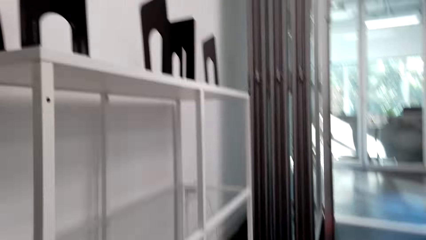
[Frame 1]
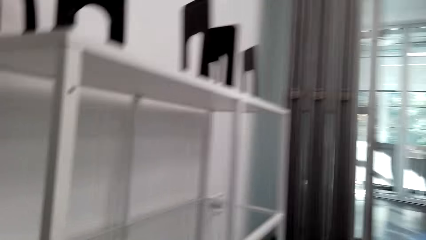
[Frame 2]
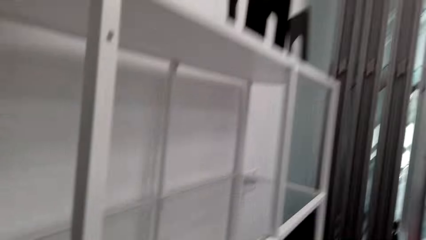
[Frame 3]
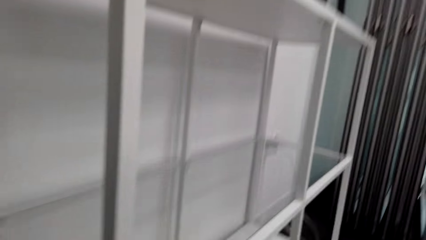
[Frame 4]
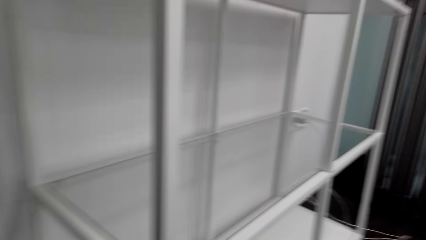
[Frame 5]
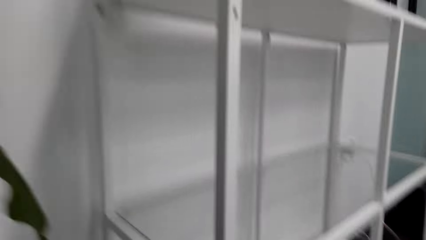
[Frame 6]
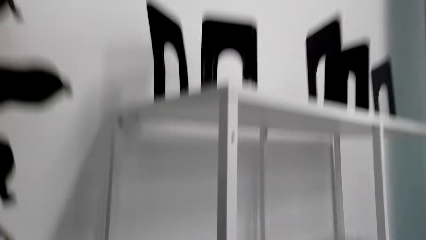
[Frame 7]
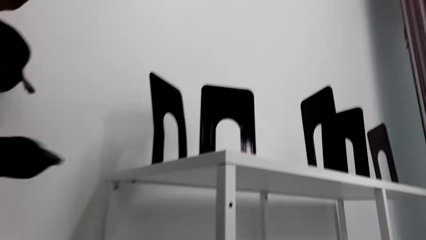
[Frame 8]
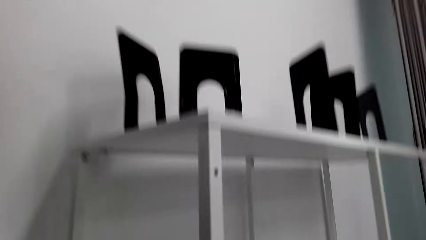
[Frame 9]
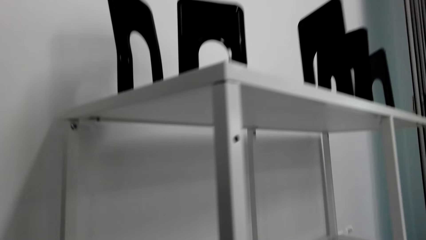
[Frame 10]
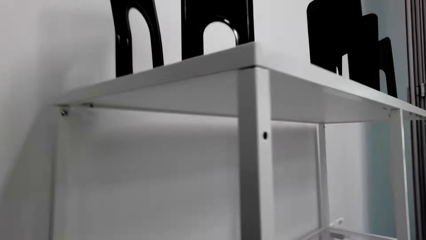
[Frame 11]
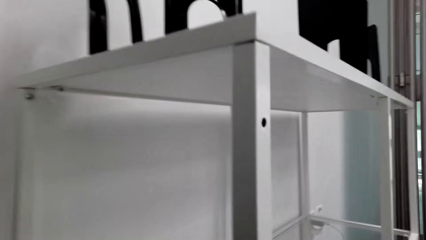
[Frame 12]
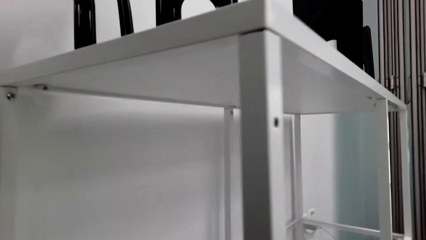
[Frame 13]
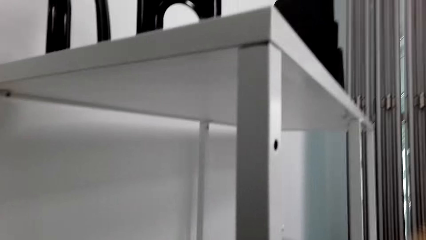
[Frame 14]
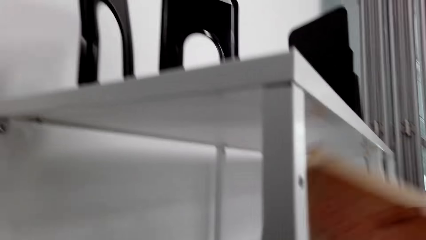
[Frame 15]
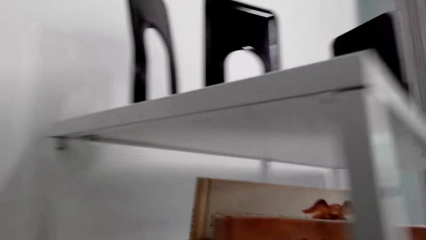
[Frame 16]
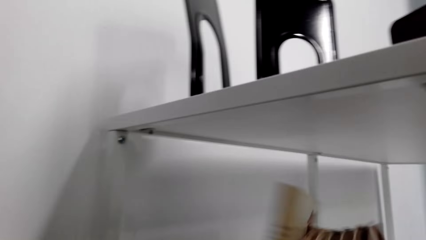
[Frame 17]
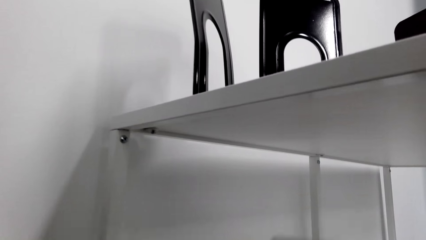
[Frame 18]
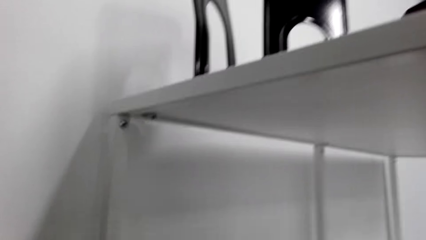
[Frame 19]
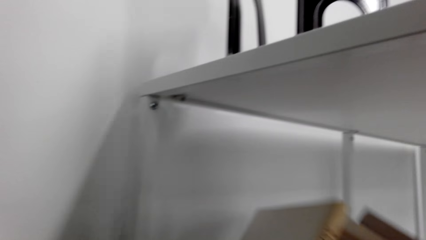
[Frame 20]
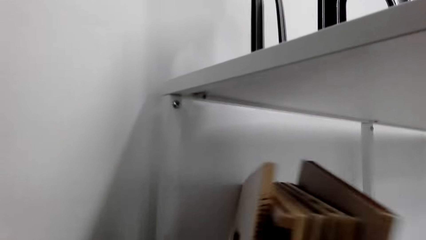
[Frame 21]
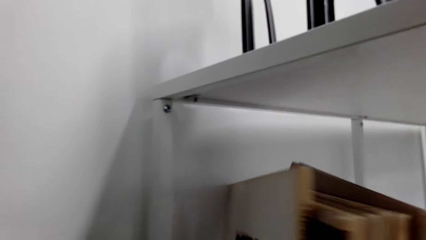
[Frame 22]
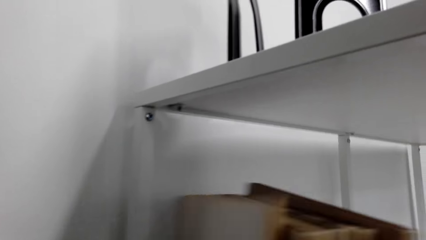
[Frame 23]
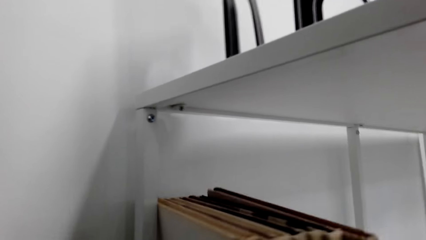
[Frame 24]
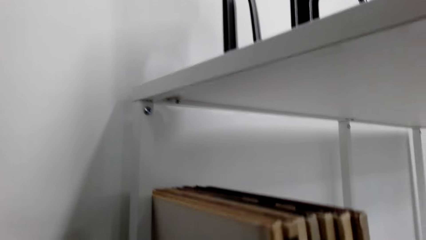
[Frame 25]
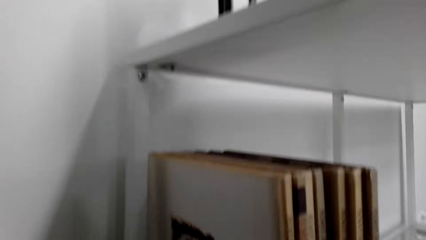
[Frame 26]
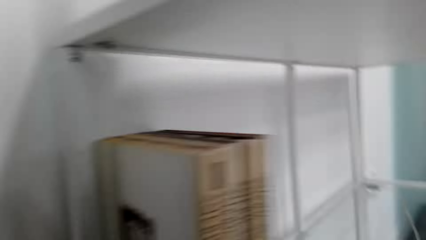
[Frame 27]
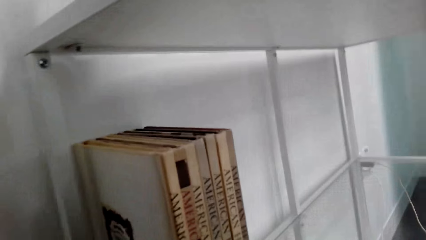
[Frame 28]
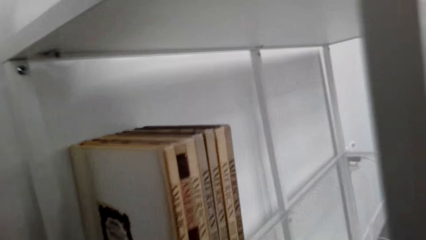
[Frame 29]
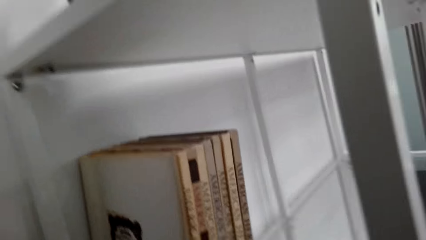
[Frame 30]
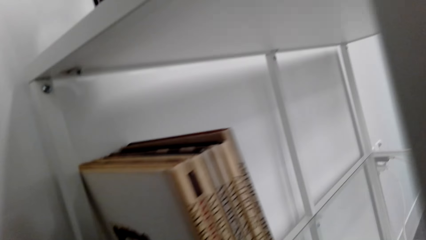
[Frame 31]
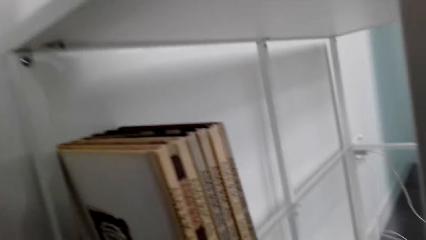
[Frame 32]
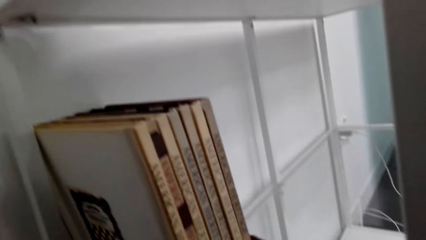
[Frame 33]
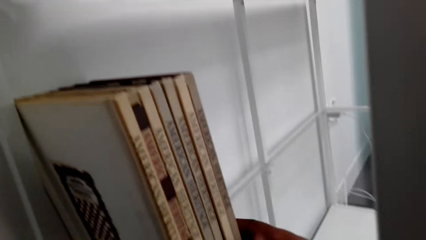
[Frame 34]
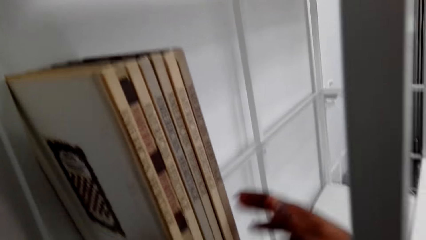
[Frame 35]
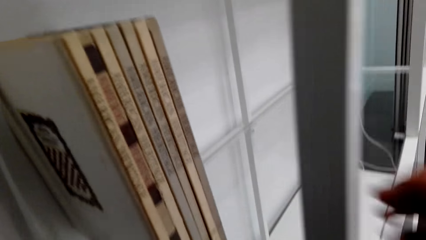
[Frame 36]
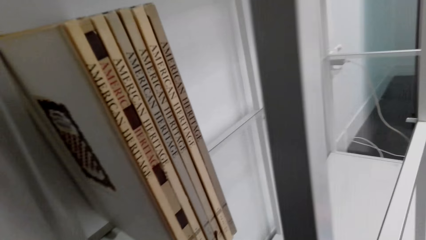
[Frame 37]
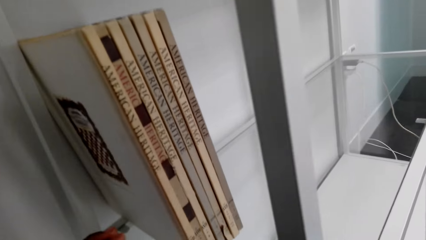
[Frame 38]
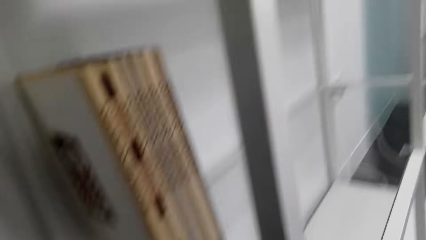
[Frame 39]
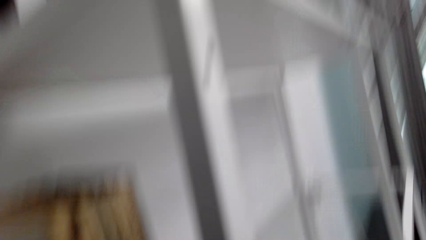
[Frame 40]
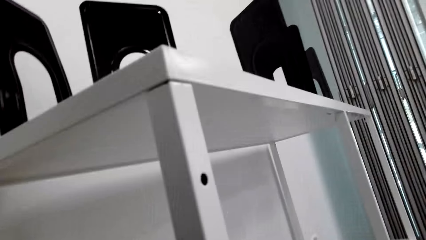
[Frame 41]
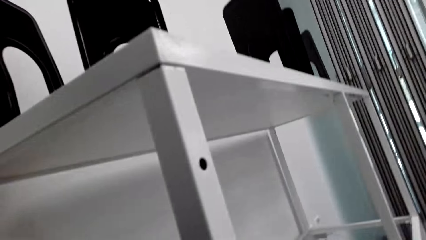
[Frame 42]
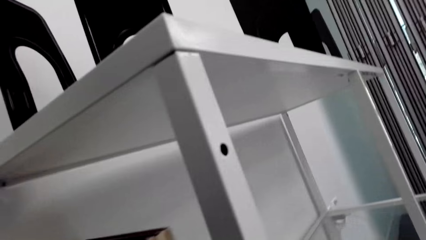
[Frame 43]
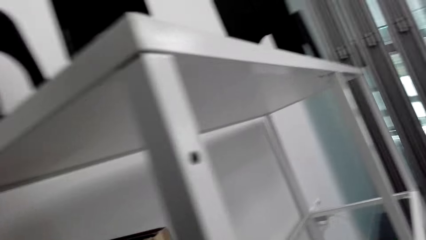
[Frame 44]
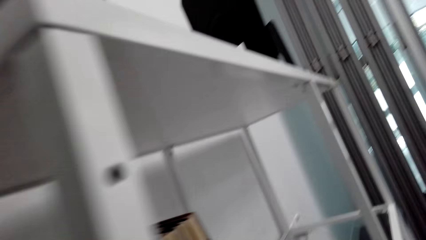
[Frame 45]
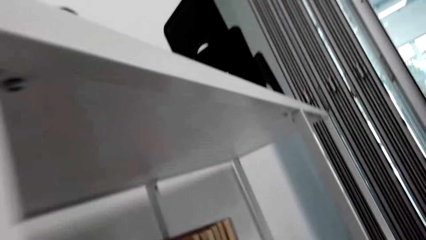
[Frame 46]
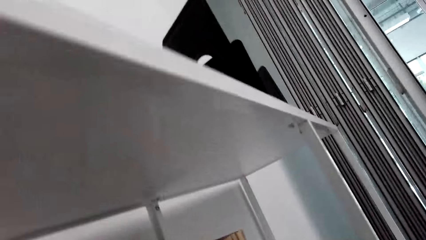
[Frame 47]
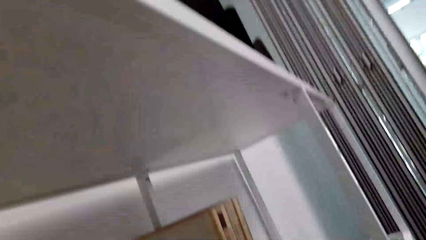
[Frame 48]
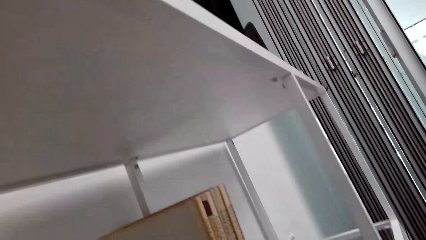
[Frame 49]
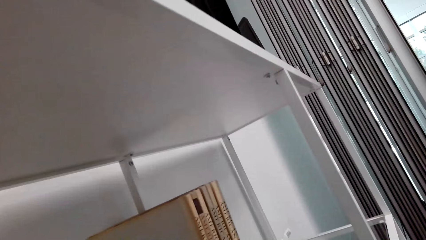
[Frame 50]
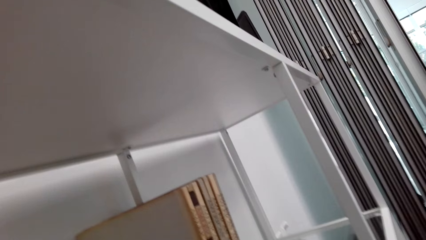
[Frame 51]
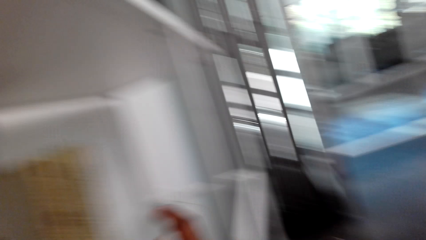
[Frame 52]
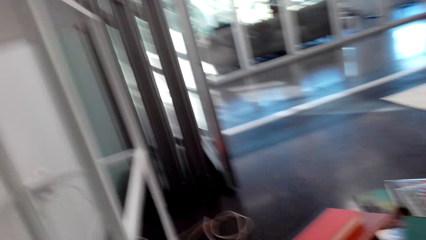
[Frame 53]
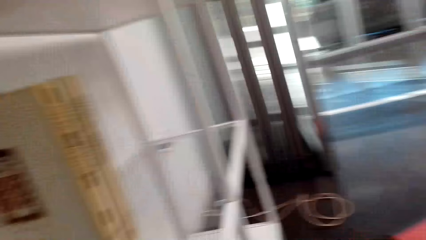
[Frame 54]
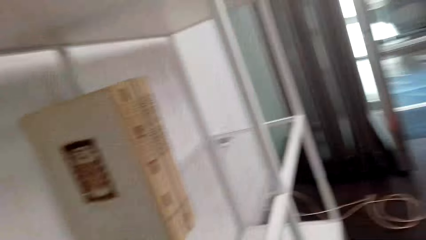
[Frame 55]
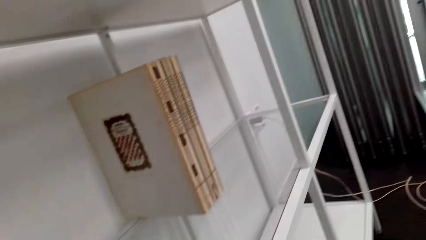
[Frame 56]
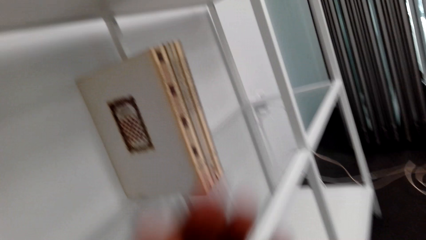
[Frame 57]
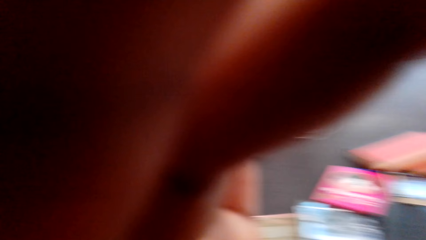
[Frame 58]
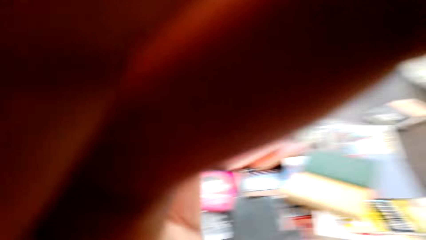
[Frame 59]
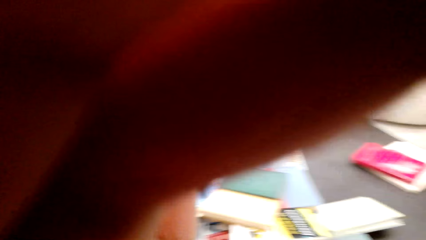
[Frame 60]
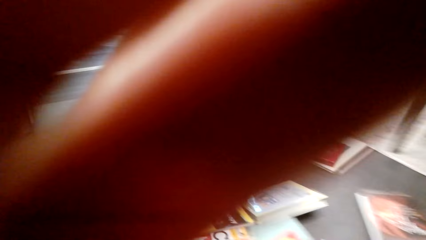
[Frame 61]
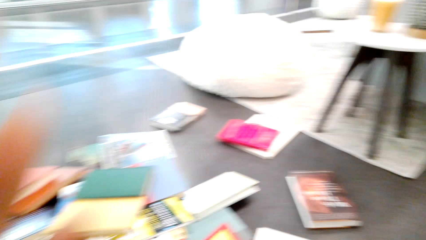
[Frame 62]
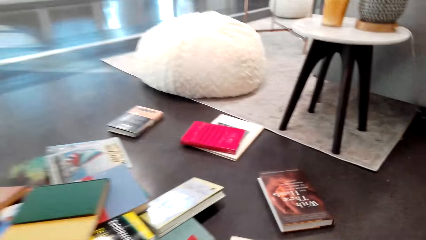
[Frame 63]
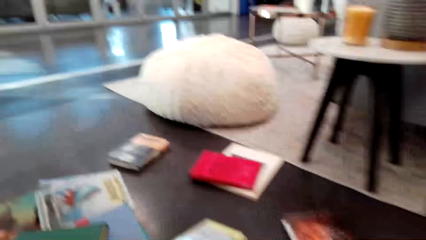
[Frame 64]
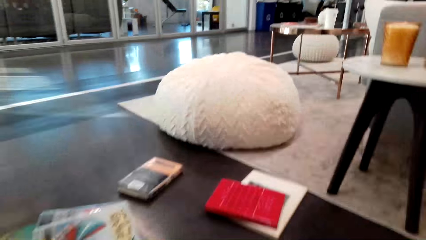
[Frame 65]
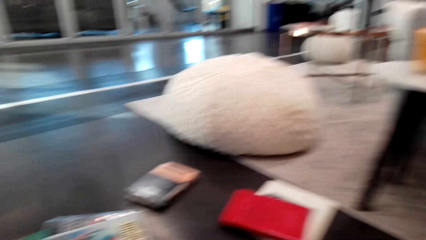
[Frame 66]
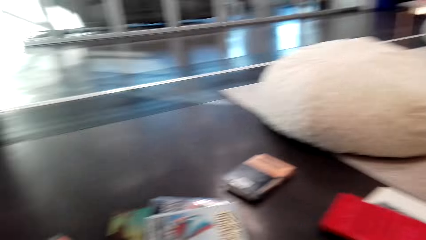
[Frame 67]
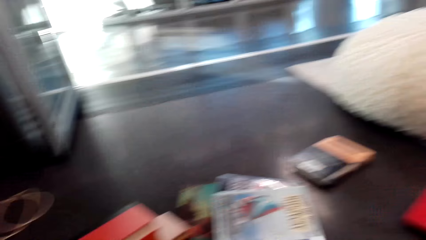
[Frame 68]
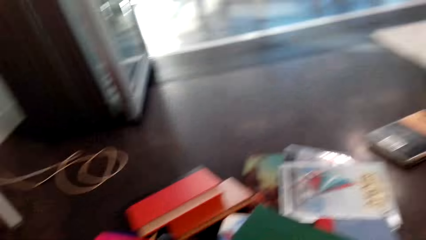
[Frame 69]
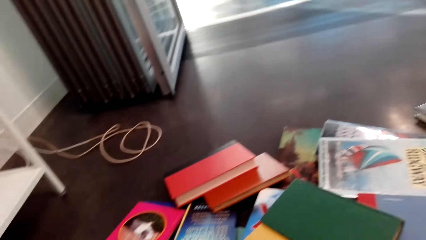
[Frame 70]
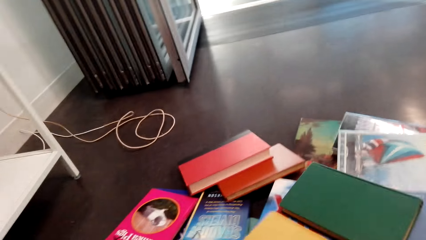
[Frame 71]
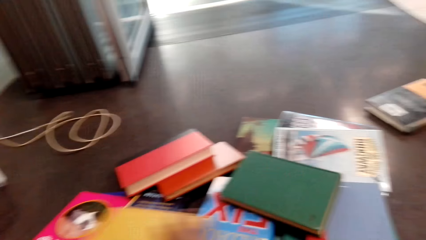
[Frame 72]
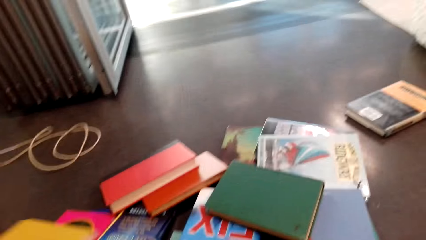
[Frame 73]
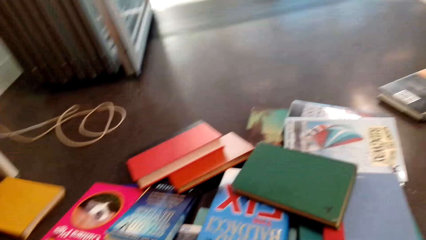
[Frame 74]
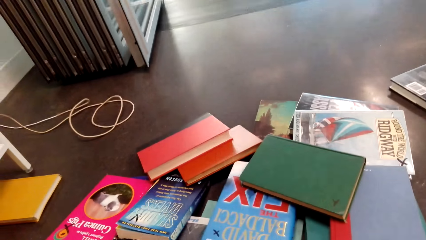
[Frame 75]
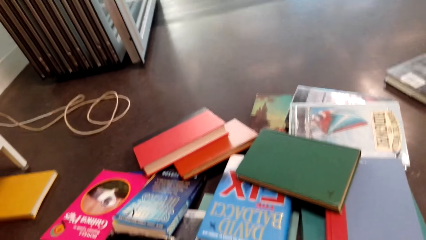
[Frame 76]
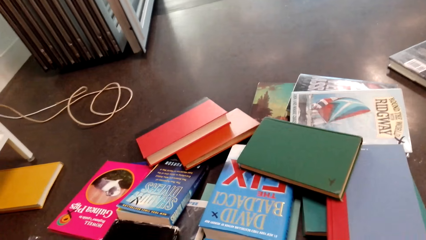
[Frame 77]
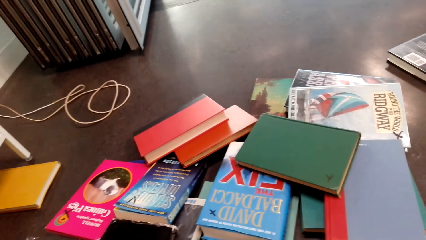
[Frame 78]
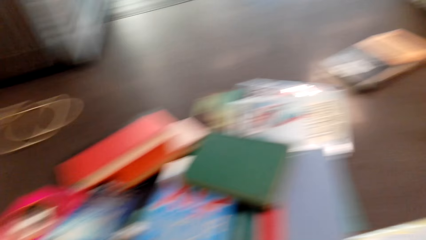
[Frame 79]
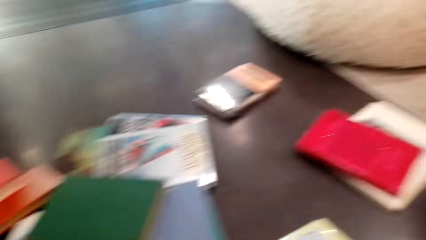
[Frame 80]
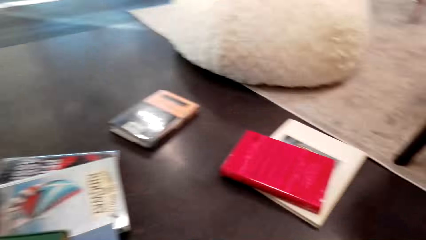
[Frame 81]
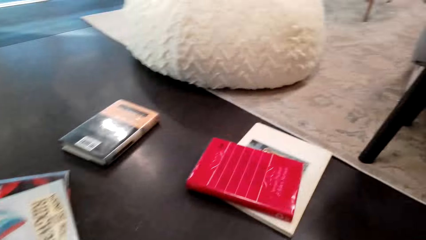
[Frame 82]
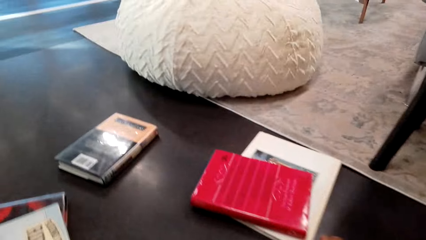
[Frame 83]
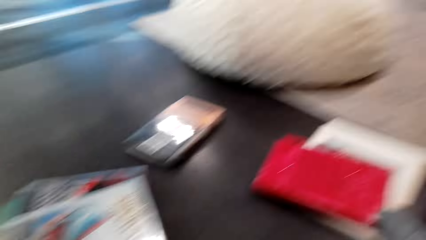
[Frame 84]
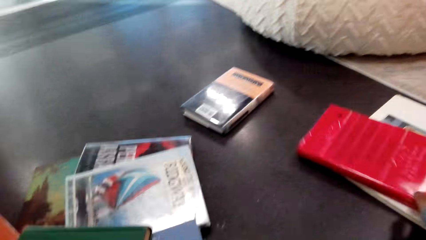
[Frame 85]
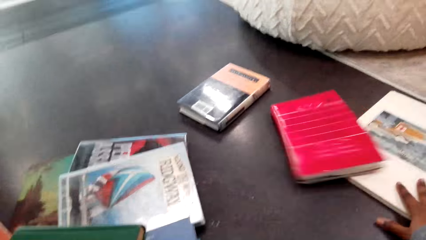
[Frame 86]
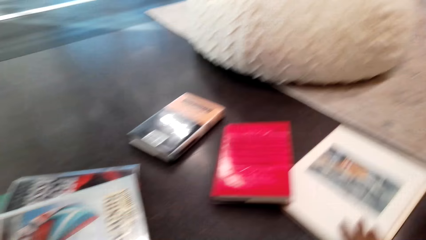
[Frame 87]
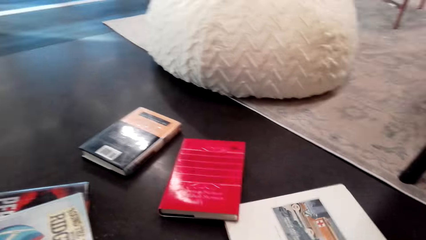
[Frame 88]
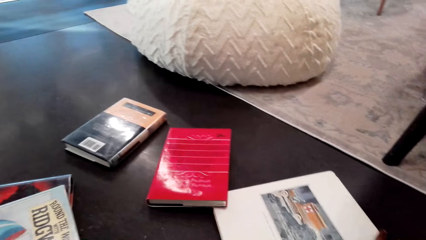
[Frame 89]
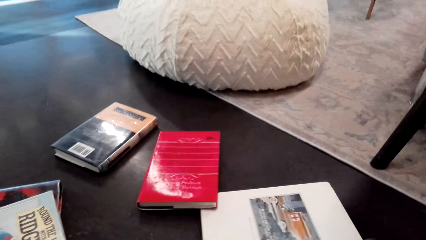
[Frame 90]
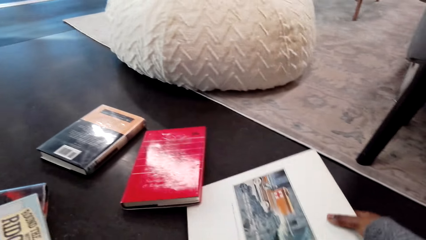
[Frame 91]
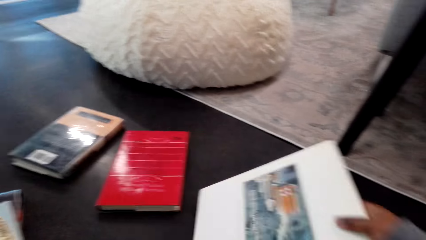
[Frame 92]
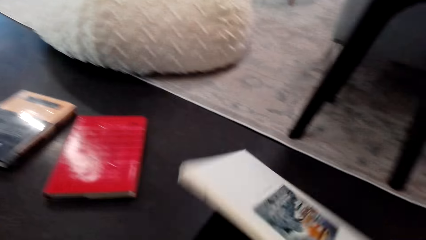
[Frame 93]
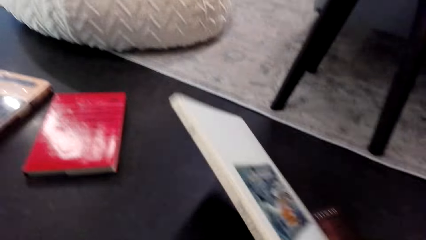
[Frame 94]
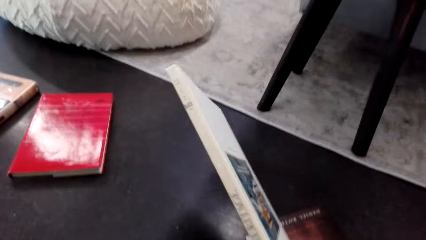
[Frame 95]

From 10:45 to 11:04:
The camera wearer places the book in the shelf with the right hand. They arrange the books on the shelf. They look around. They move the left hand. They take the books on the floor. They look around. They move the book with the left hand.
